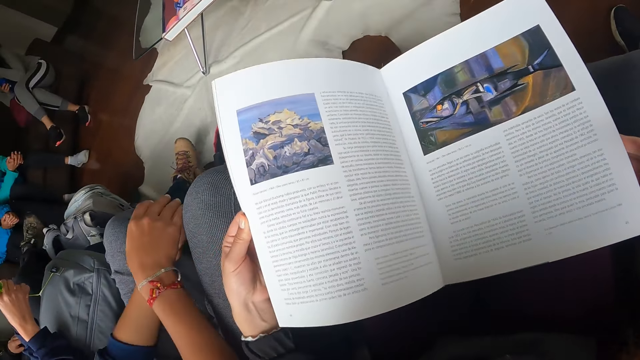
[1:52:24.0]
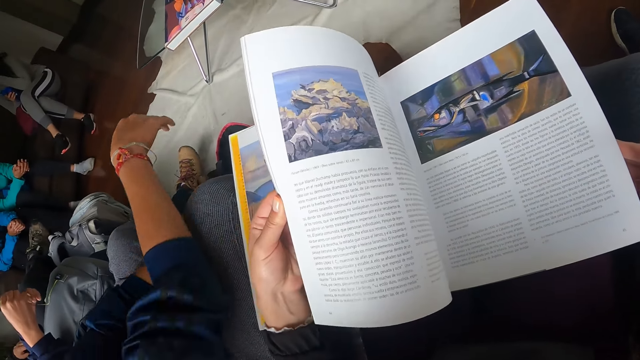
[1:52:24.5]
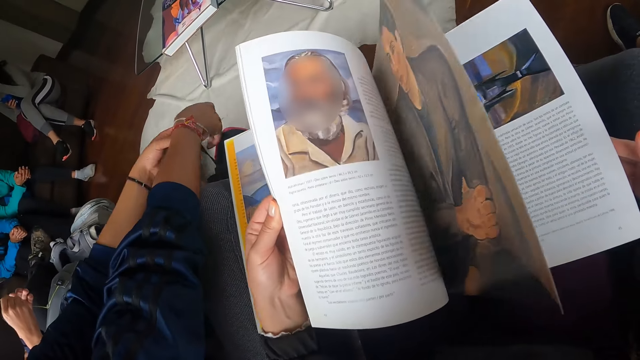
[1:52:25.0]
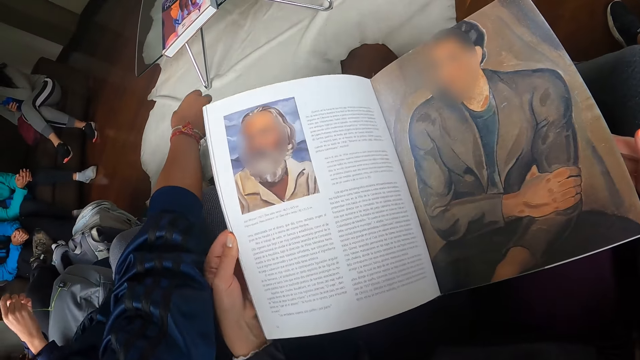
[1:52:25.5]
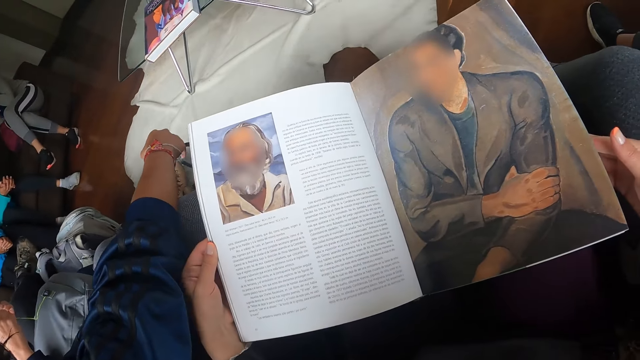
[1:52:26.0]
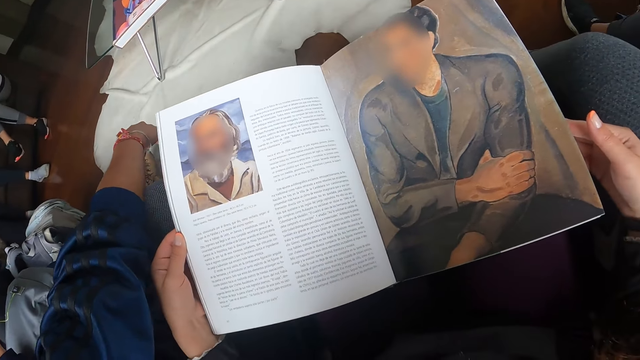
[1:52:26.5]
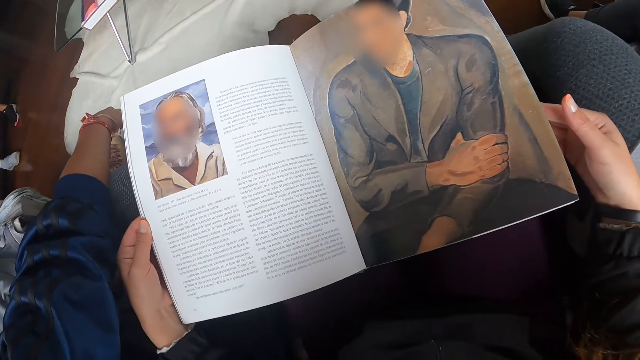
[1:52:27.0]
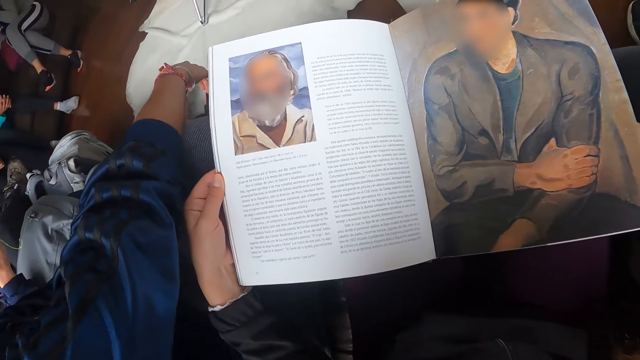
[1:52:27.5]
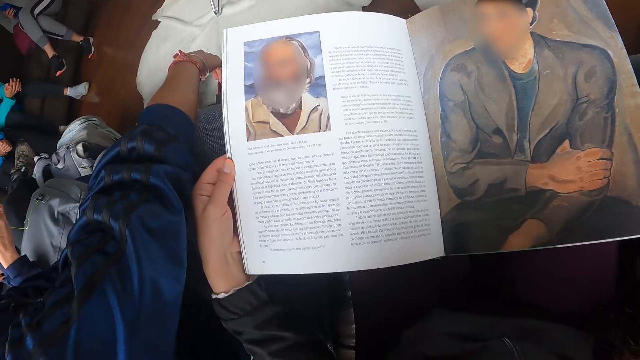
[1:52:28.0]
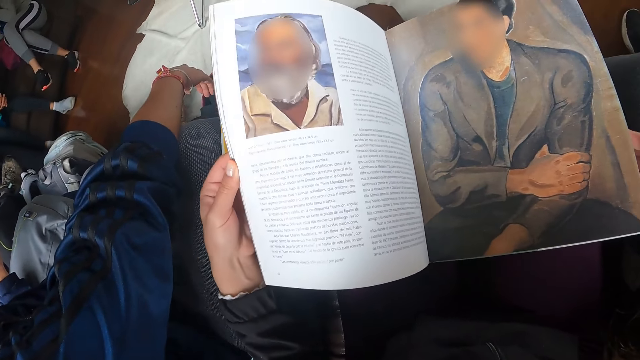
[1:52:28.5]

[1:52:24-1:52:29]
The camera wearer opens the book with her left hand.

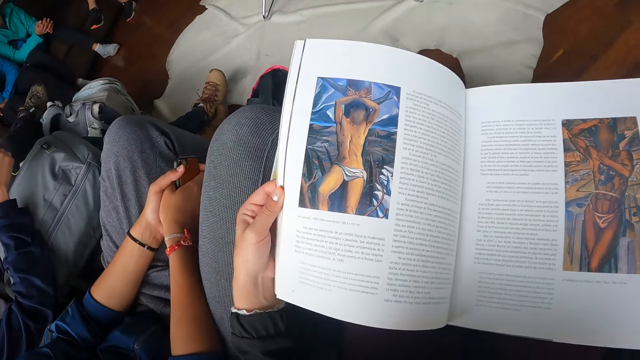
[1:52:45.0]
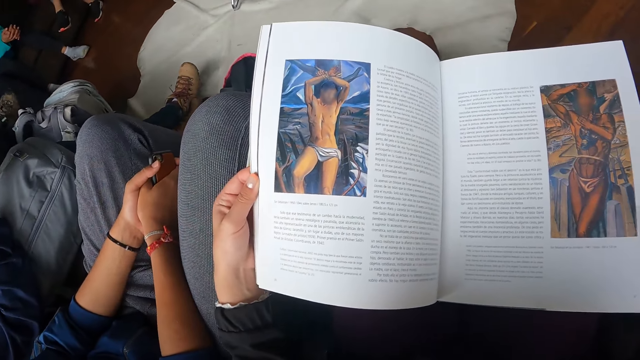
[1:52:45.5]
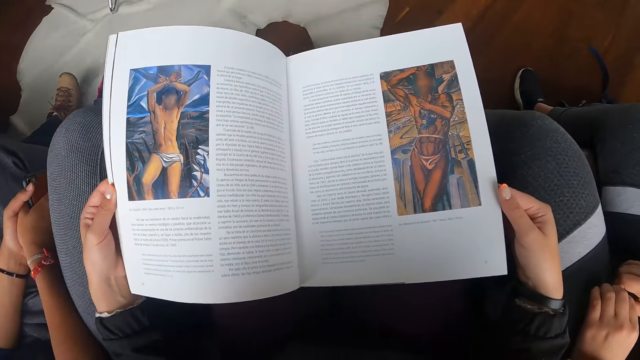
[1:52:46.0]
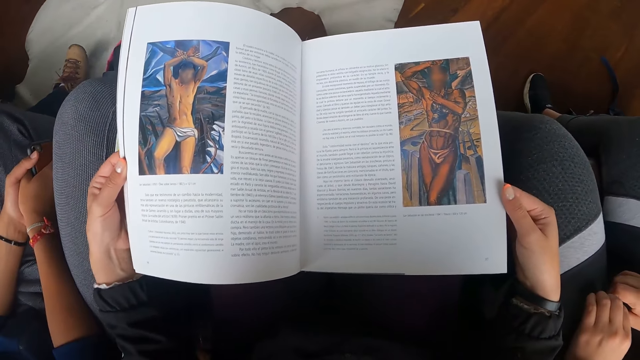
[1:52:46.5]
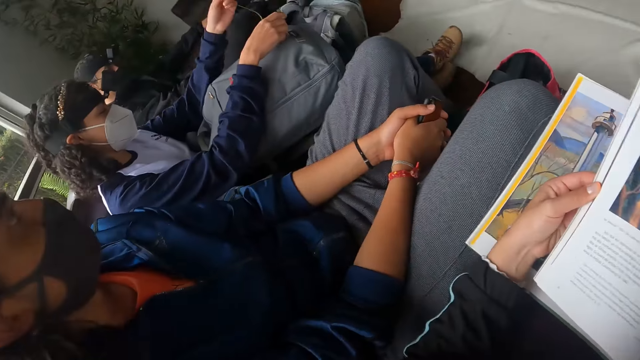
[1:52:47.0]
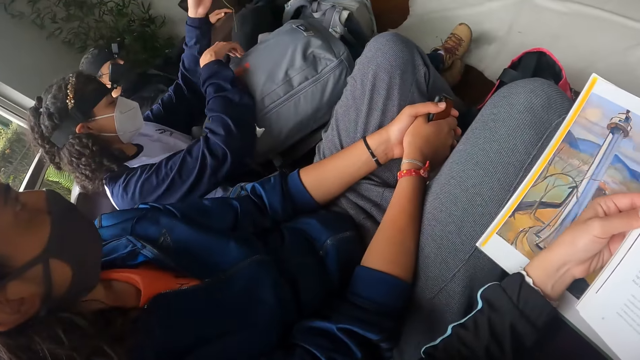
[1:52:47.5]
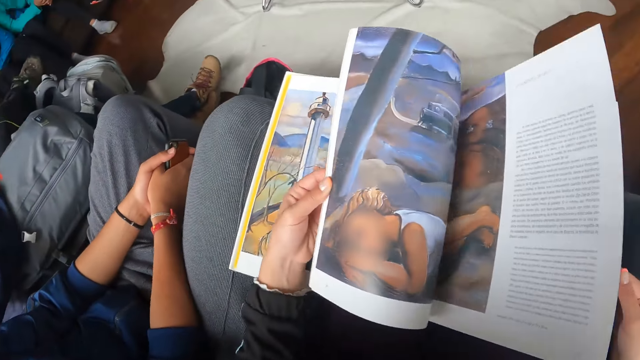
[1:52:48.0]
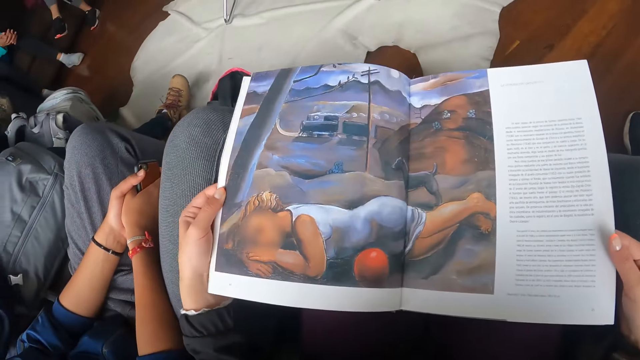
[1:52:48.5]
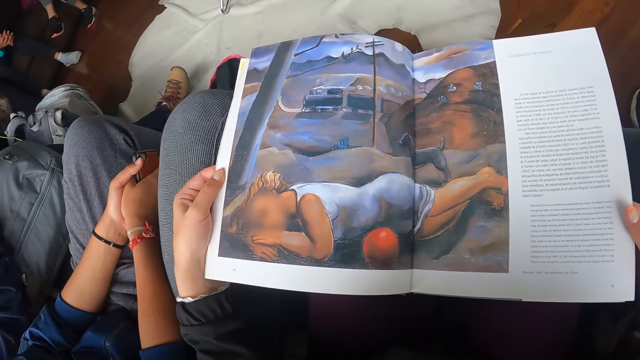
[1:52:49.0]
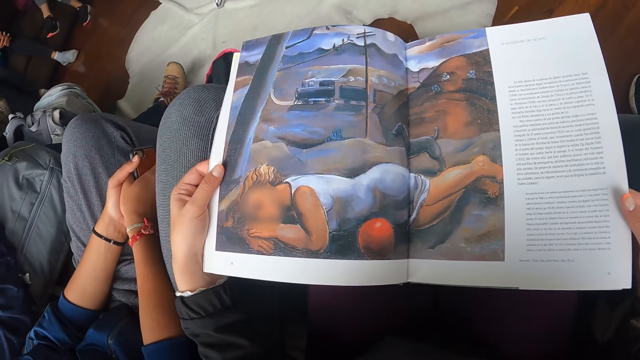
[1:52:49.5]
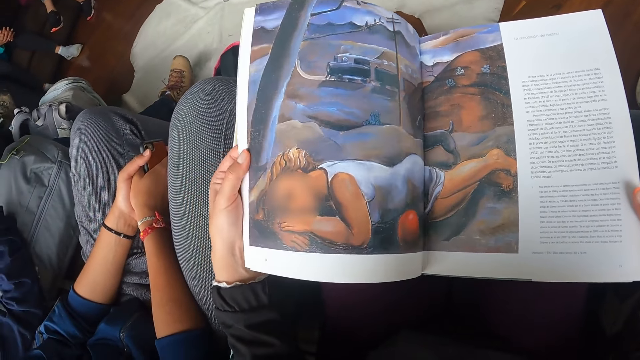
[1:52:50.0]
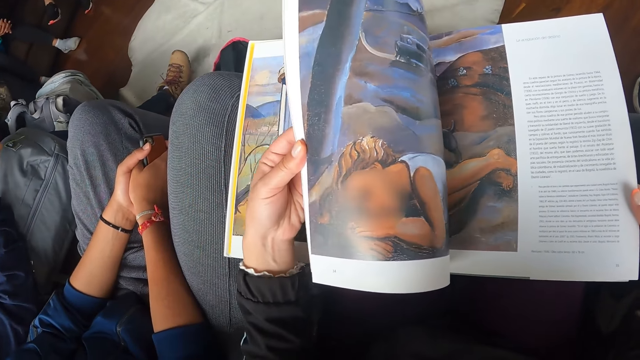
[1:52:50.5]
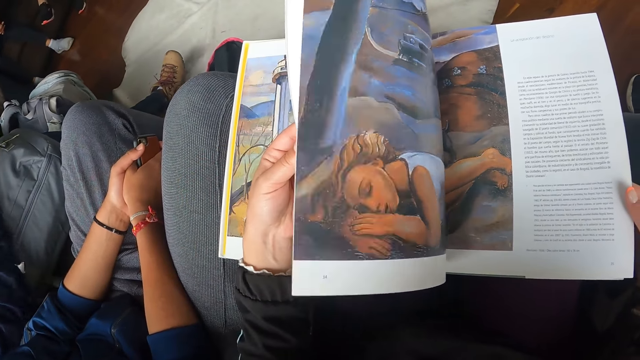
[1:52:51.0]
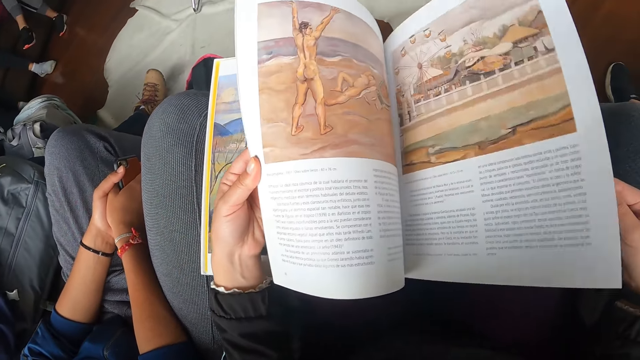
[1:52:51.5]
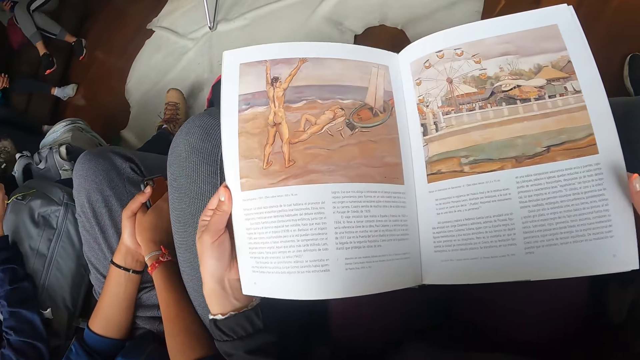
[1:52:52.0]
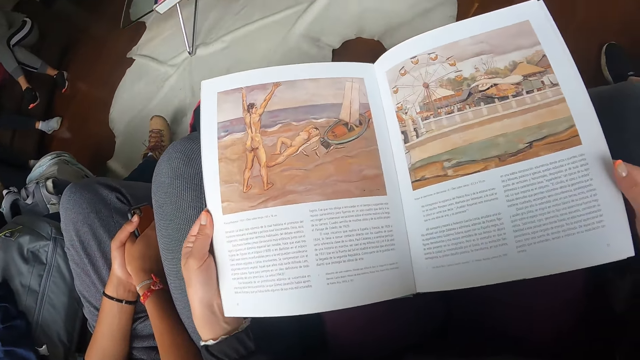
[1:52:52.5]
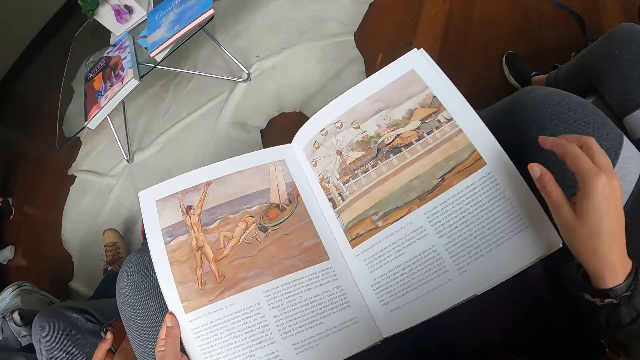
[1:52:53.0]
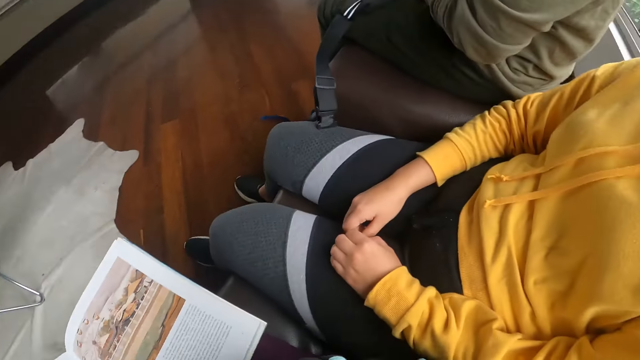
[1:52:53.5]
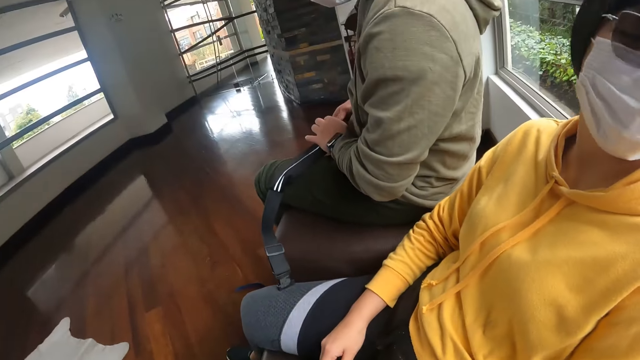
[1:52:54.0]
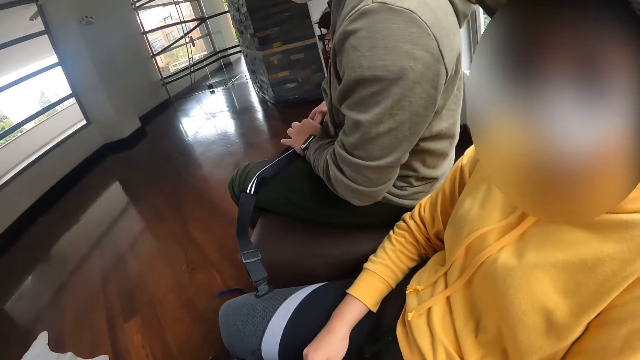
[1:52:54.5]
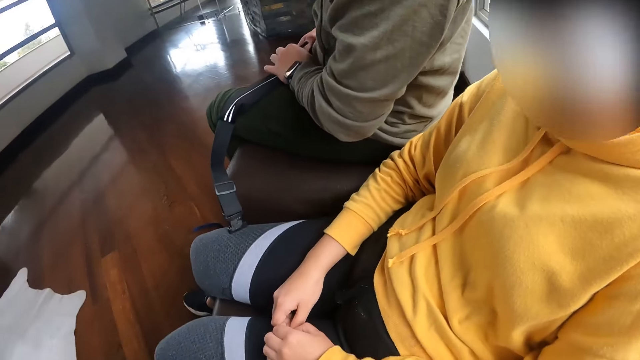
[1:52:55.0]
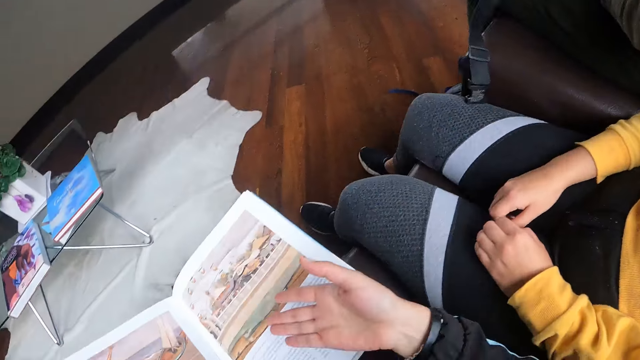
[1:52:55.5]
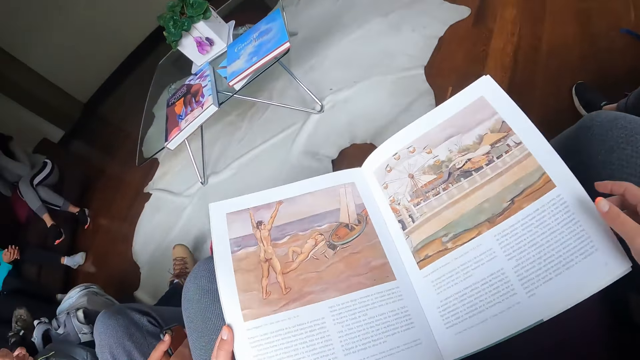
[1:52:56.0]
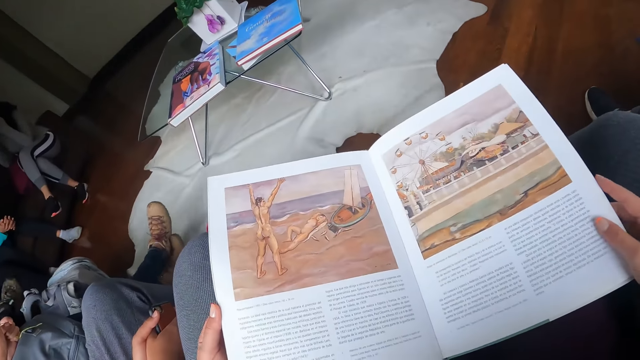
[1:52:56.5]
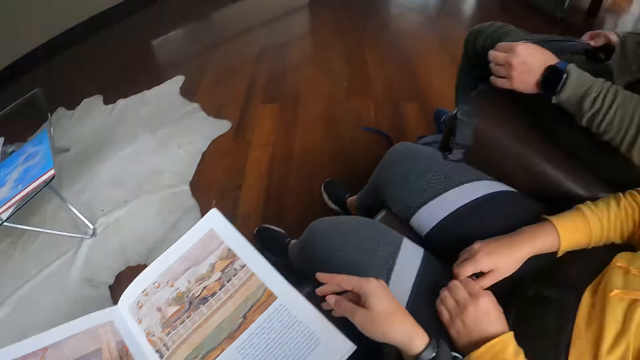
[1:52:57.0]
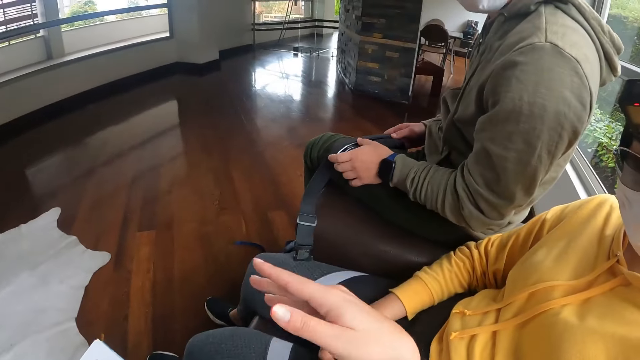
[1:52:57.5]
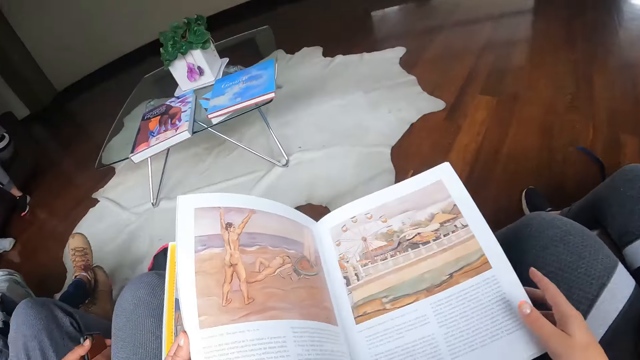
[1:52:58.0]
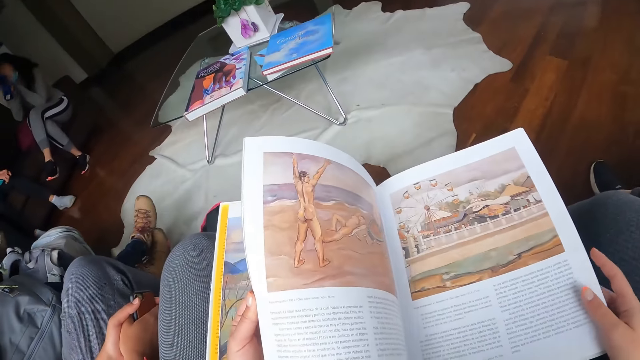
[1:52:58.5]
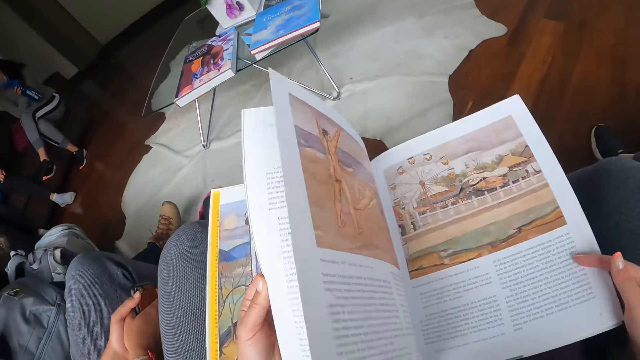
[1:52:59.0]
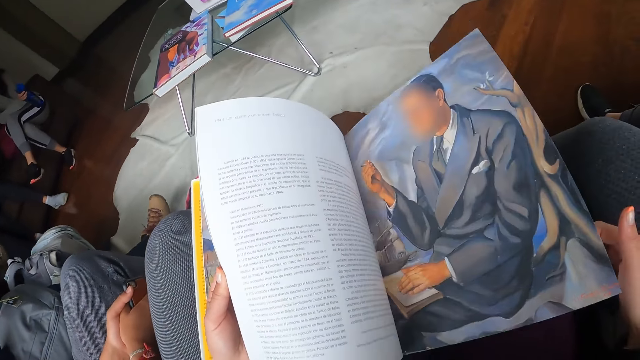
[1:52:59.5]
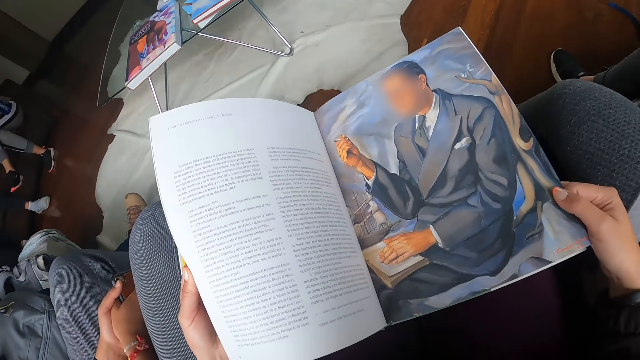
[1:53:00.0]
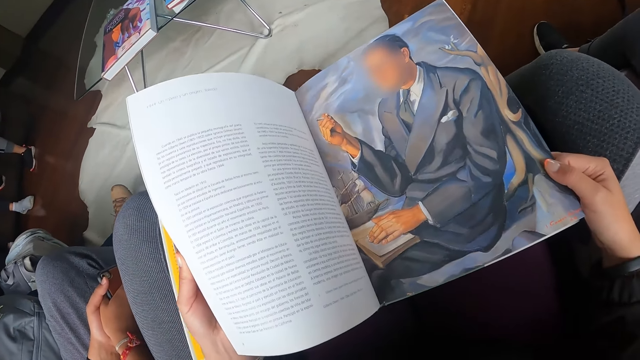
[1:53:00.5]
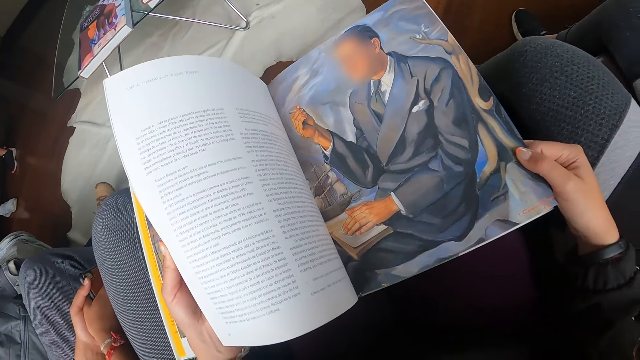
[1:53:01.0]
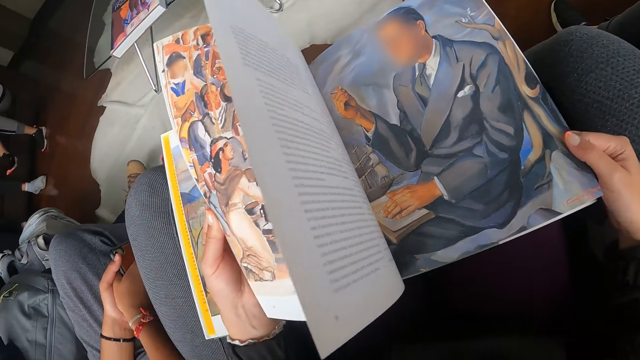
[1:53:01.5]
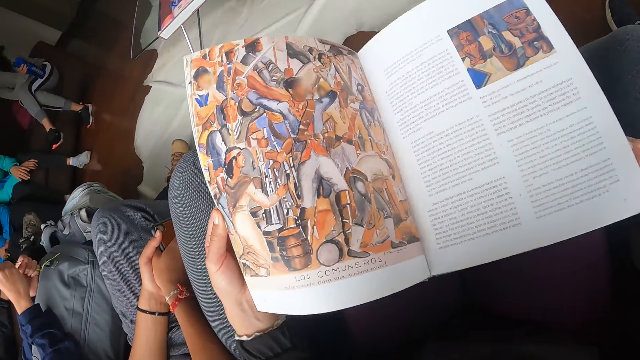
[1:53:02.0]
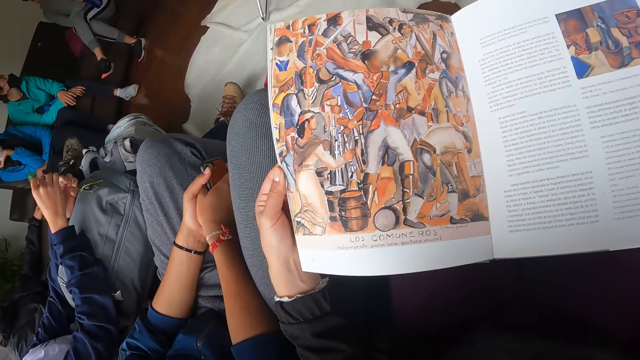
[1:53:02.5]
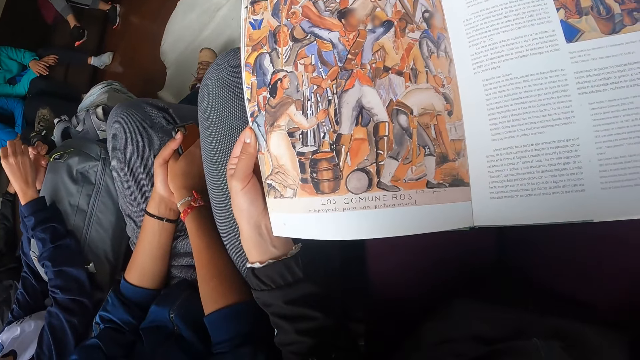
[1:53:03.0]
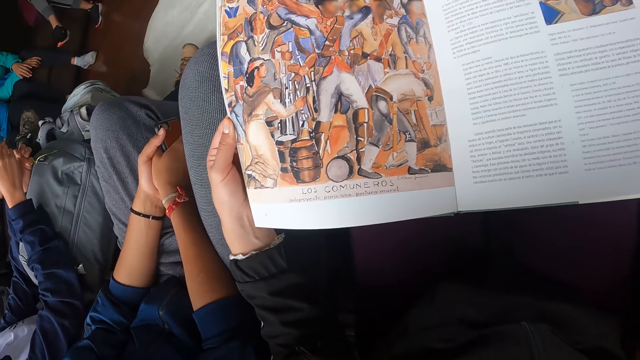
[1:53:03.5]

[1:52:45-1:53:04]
The woman raises a plant stem with her left hand. The camera wearer flips a page of the magazine with her left hand. The woman places the stem with leaf in her left hand on a bag. The camera wearer flips a page of the magazine with her left hand. She points to the magazine with her right hand. She reads the book. She interacts with another woman. She flips a page of the magazine with her left hand. She flips a page of the magazine with her left hand again.
